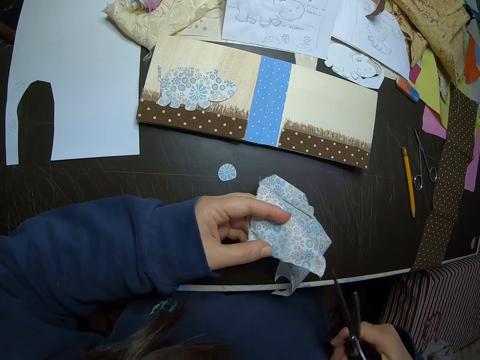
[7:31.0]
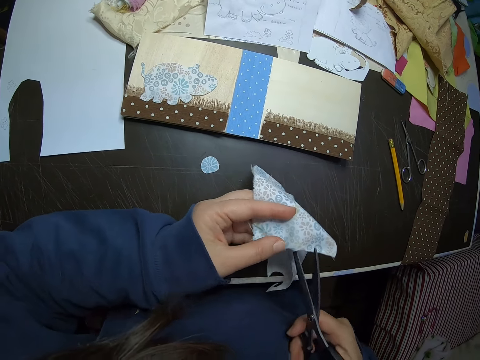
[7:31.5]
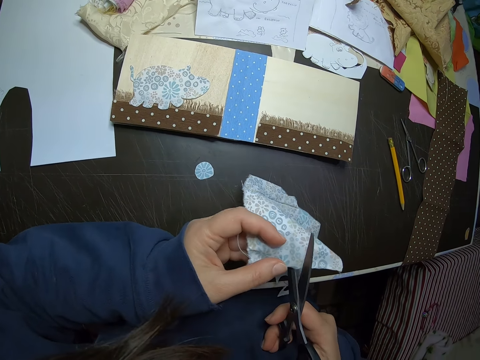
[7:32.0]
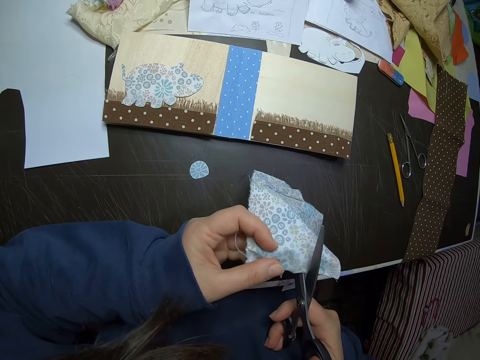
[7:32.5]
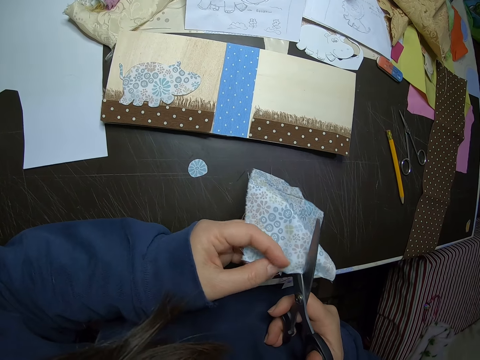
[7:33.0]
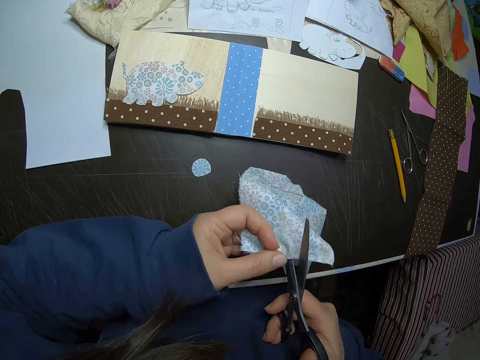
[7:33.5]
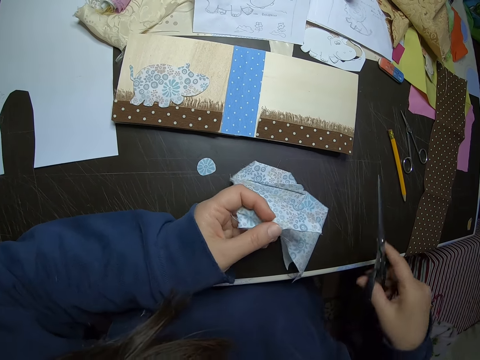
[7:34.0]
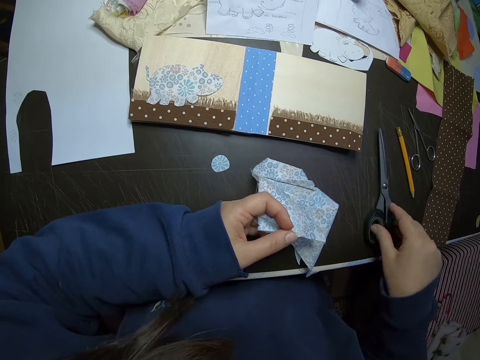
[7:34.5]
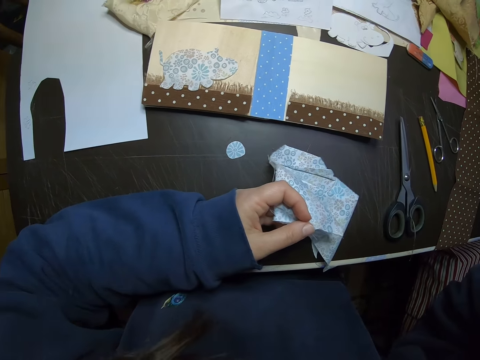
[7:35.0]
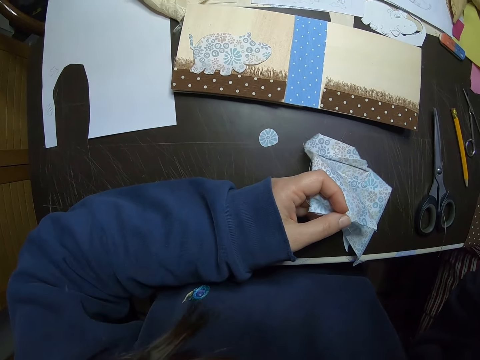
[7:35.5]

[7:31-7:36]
The camera wearer cuts the piece of cloth. She drops the scissors on the table and touches the camera with her right hand.
